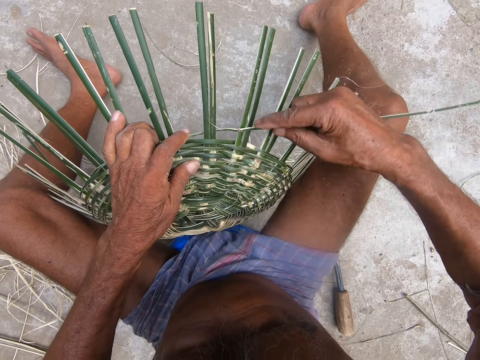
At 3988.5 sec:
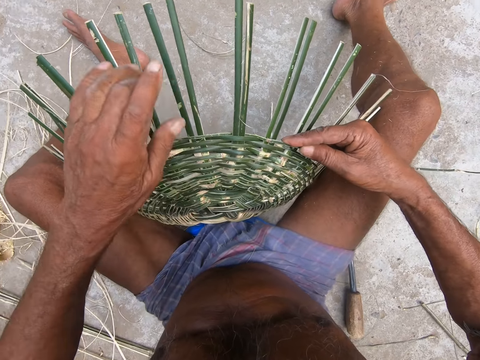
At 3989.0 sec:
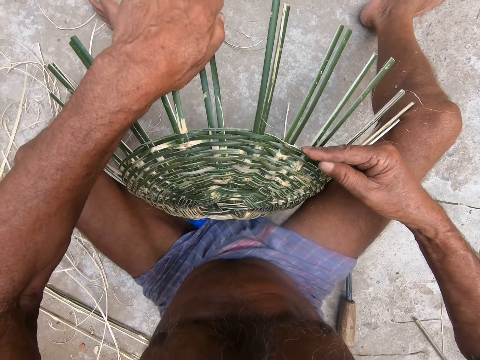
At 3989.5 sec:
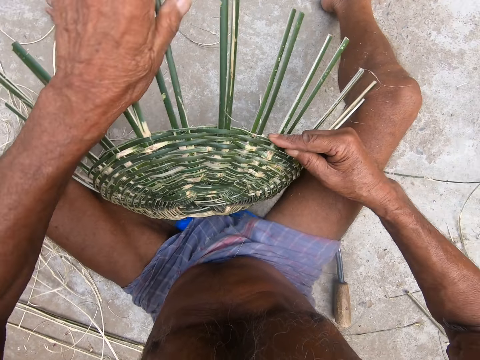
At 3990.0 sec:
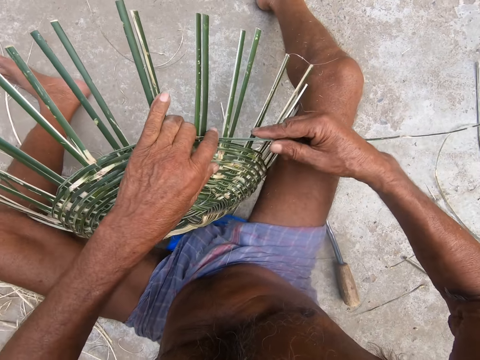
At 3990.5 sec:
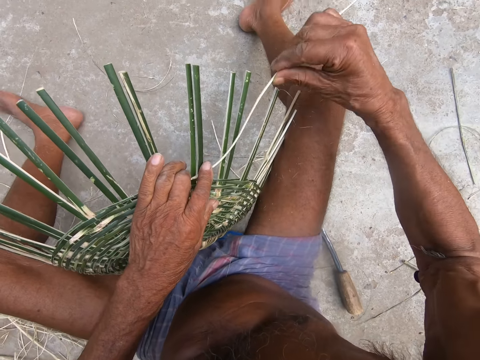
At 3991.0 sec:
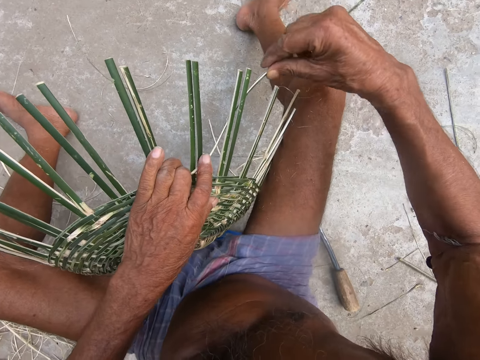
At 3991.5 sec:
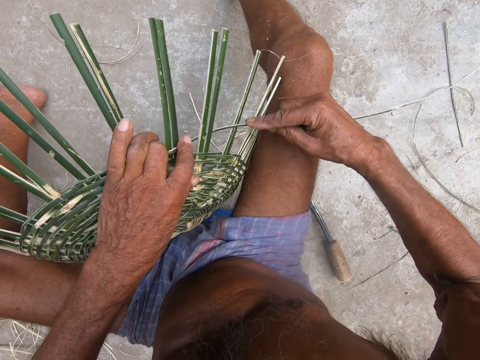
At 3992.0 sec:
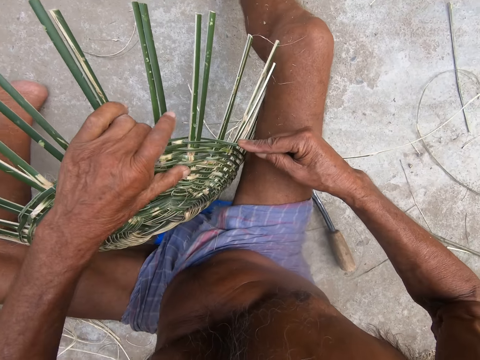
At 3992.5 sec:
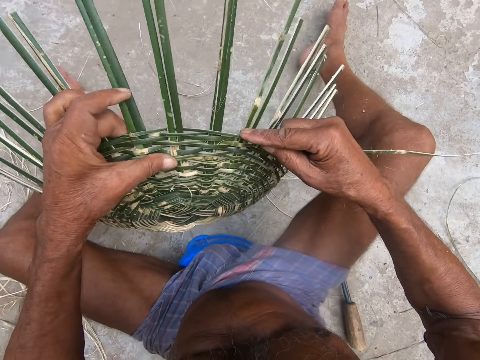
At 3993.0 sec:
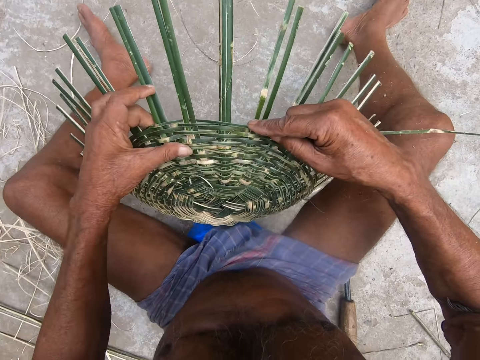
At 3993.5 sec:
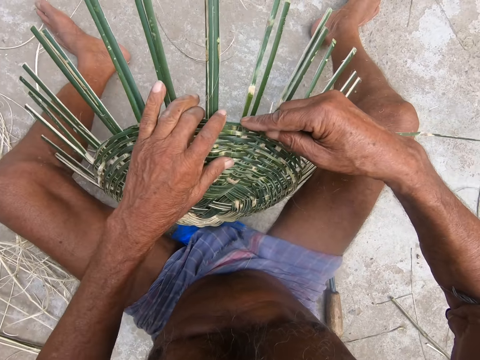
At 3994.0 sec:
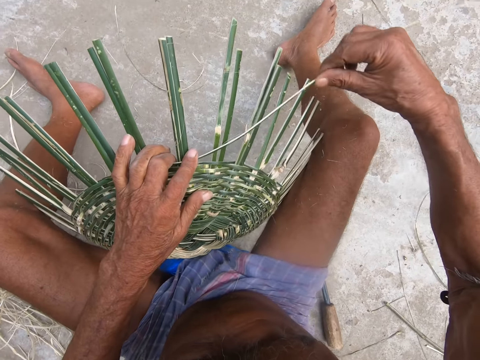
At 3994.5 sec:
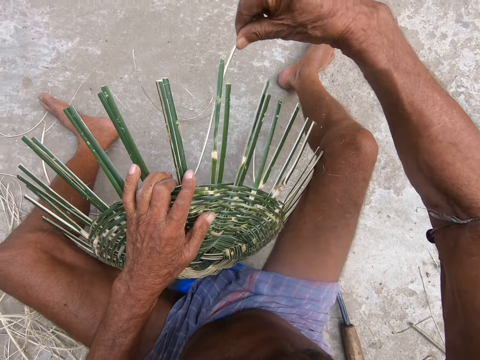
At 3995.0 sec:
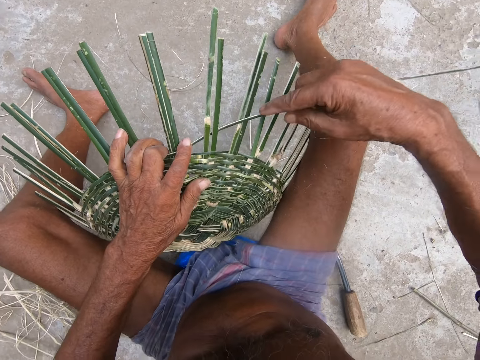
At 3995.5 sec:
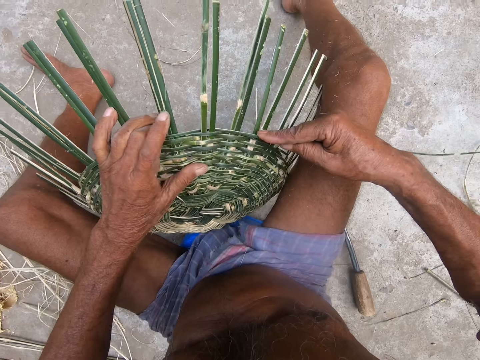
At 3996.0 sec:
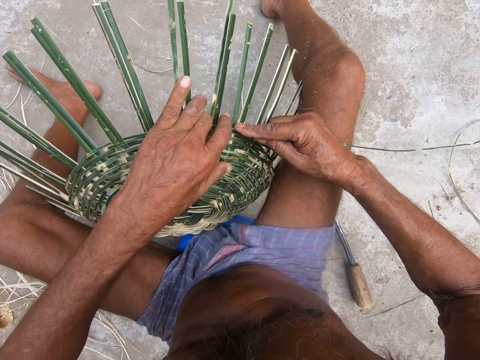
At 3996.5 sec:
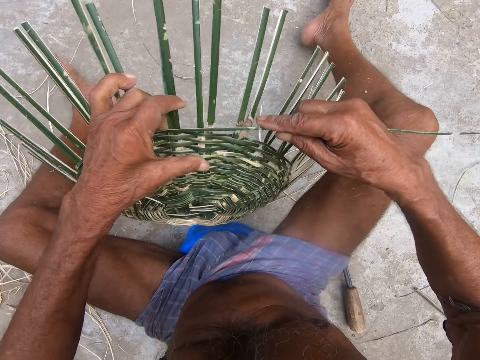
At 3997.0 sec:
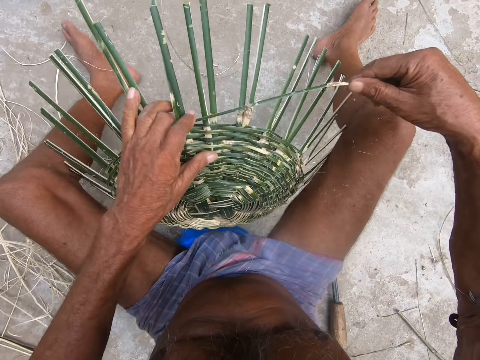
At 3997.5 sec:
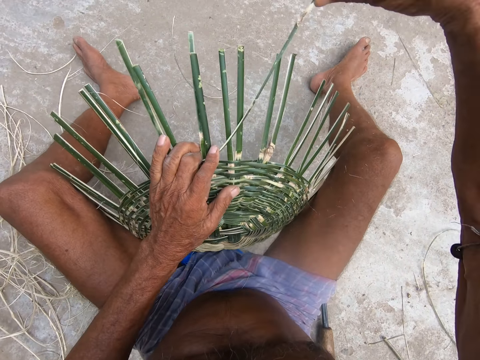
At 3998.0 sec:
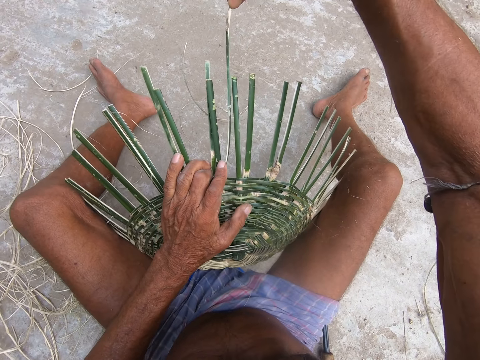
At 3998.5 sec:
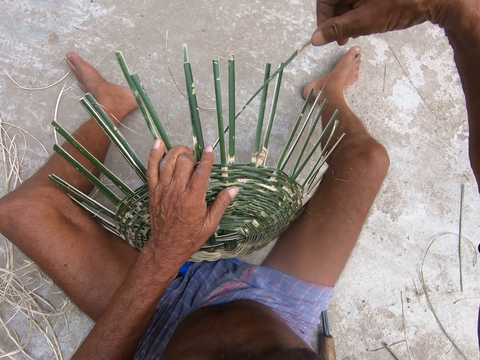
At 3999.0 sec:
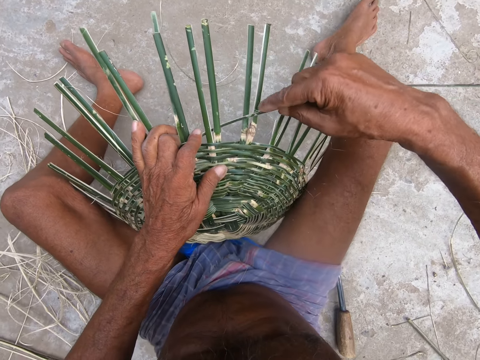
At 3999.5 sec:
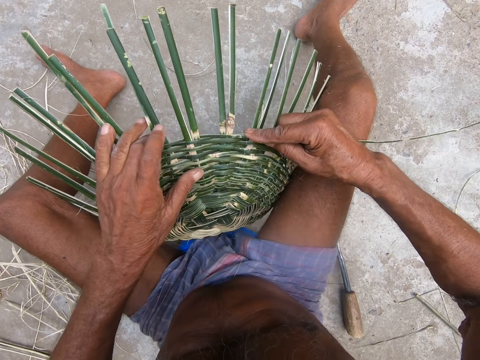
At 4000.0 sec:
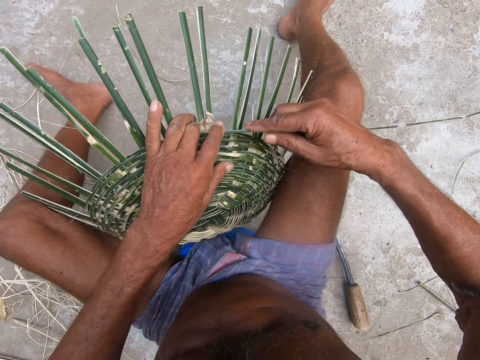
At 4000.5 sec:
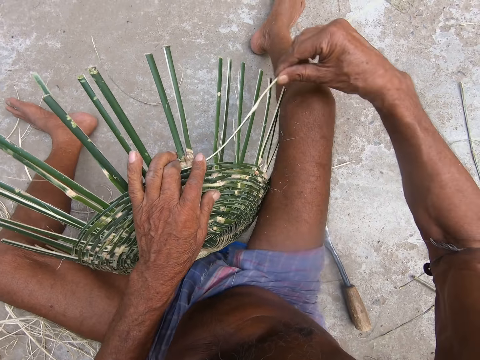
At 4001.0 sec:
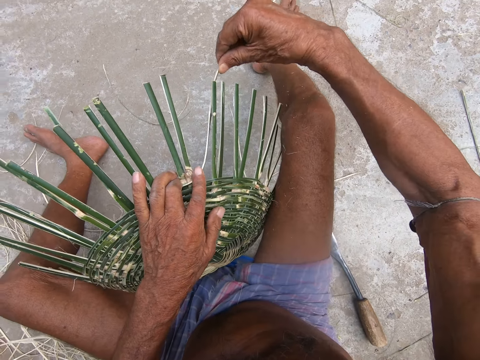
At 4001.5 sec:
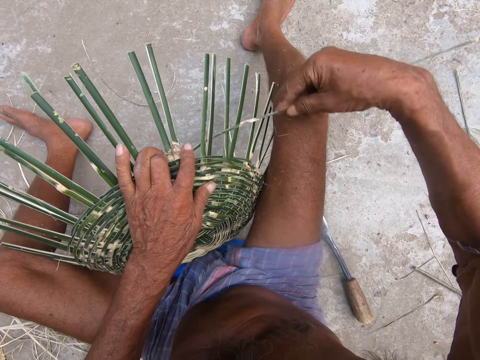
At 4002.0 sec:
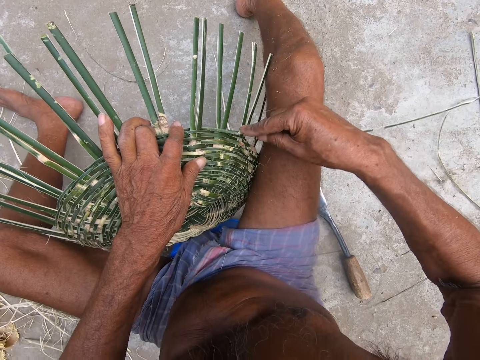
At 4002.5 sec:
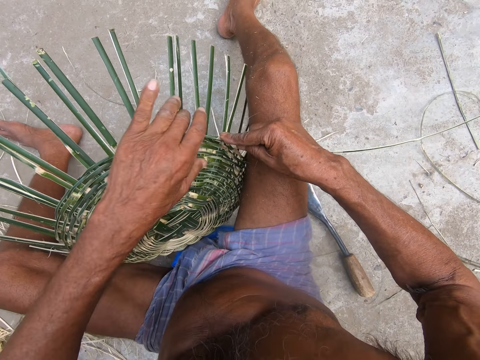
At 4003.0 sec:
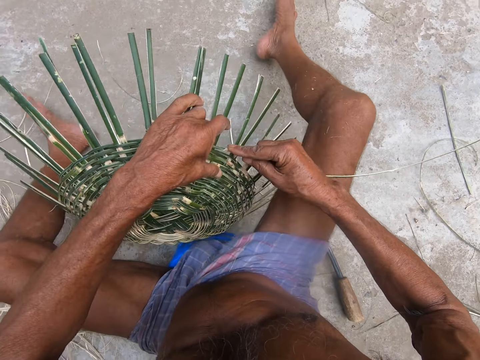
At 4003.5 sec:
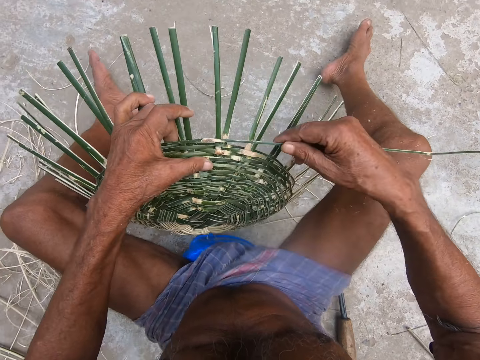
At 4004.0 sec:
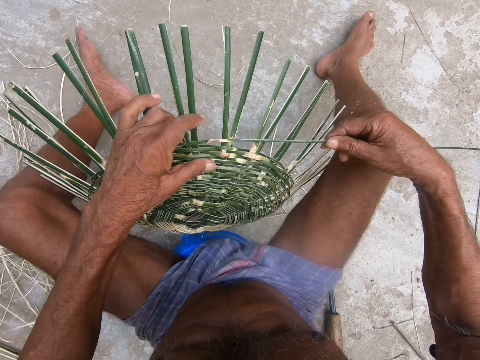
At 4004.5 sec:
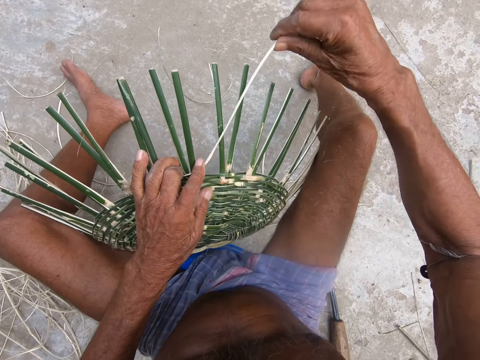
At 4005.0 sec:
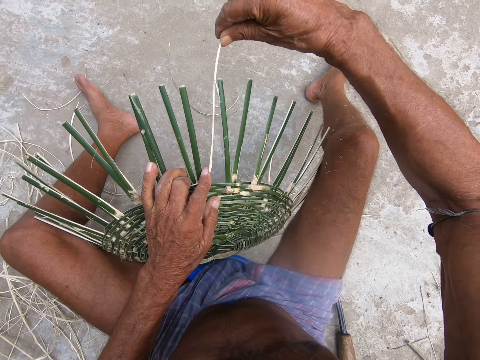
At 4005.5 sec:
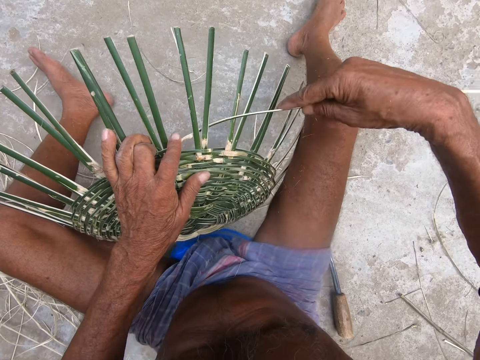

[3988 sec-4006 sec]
The camera wearer fixes a sisal and pushes the sisal. They fix a sisal. They rotate the basket. They tighten the sisal. They rotate the basket. They tighten the sisal. They hold the basket. They fix a sisal. They rotate the basket.

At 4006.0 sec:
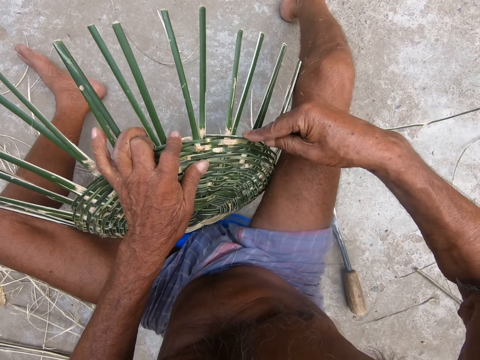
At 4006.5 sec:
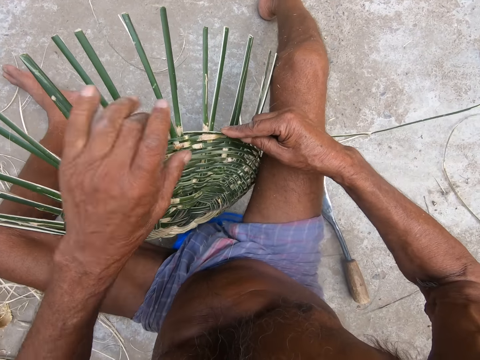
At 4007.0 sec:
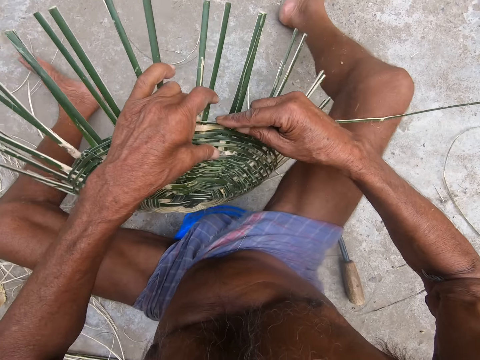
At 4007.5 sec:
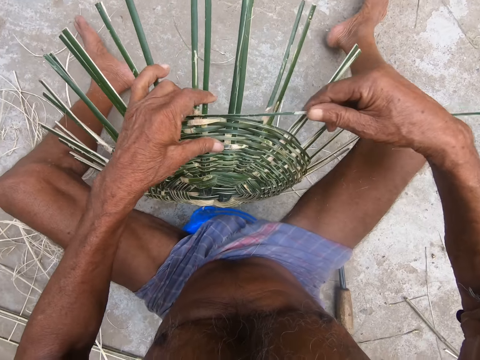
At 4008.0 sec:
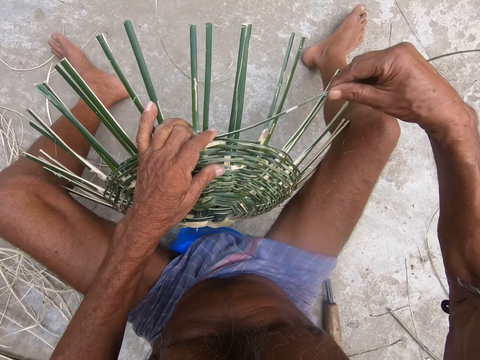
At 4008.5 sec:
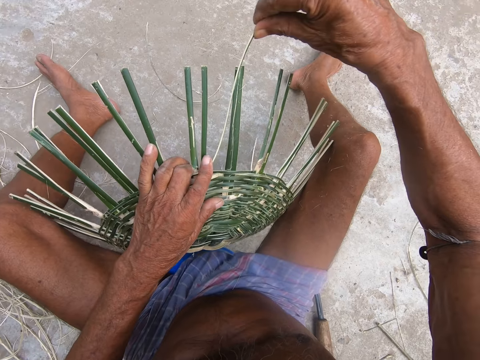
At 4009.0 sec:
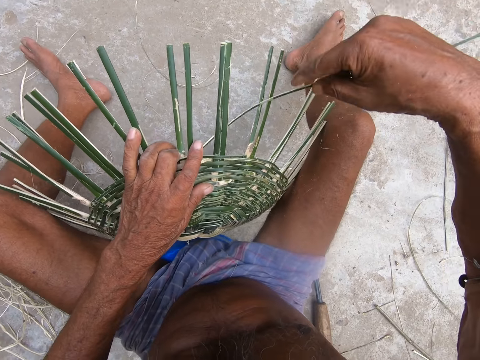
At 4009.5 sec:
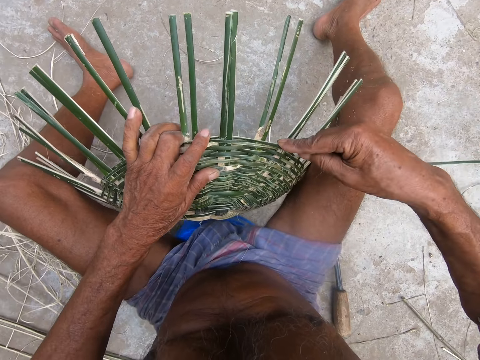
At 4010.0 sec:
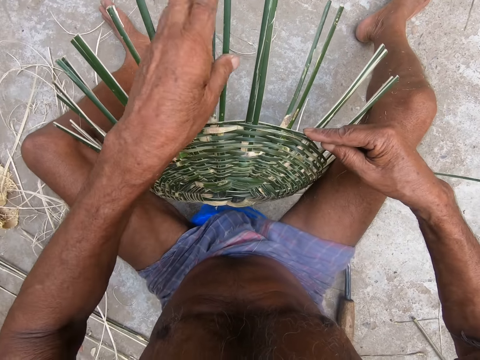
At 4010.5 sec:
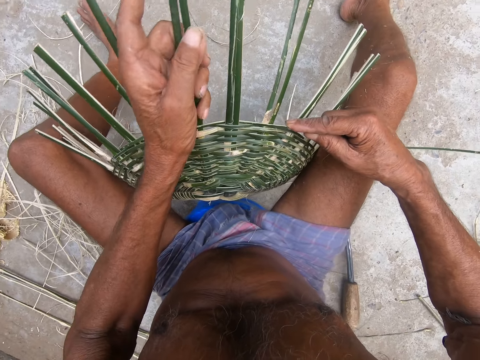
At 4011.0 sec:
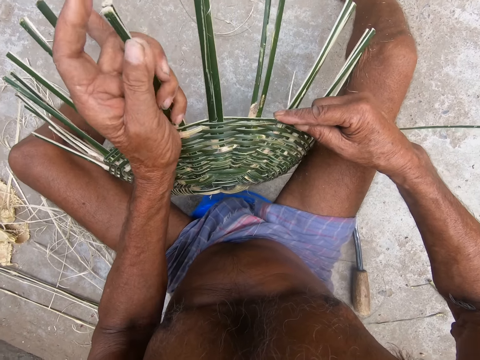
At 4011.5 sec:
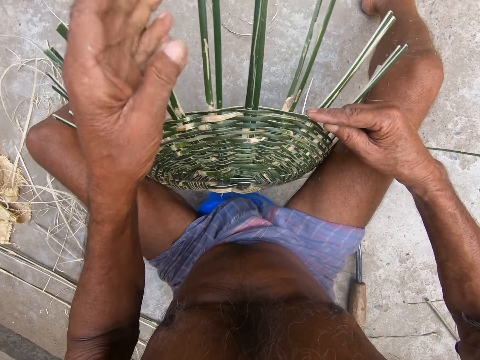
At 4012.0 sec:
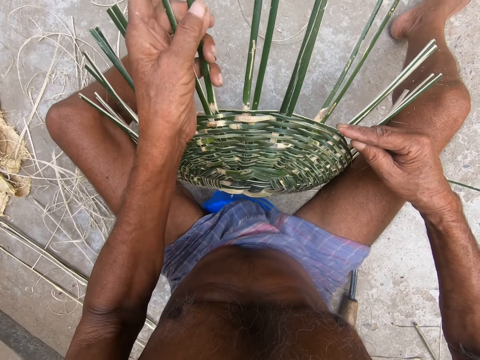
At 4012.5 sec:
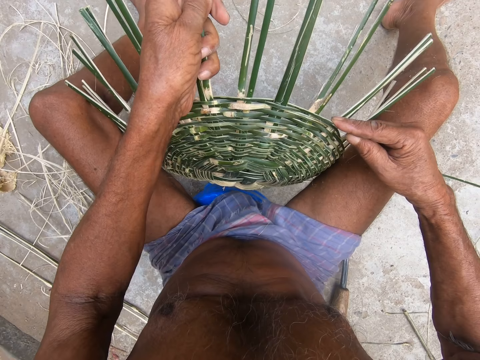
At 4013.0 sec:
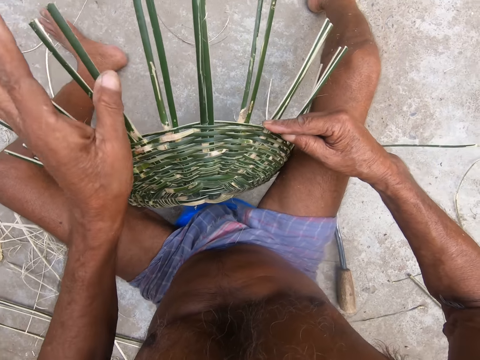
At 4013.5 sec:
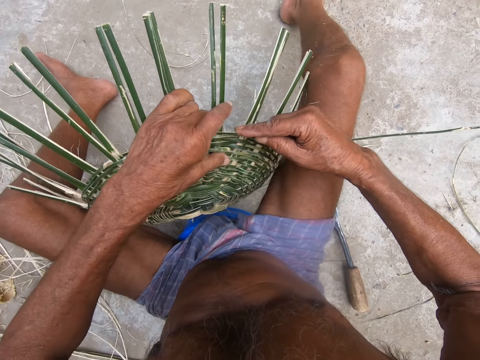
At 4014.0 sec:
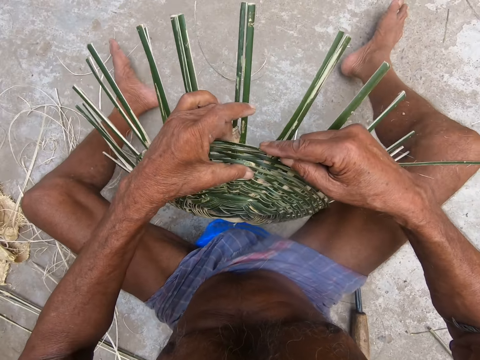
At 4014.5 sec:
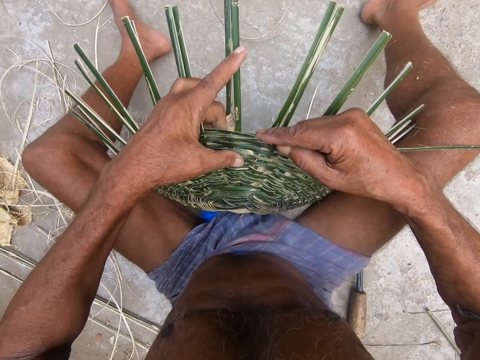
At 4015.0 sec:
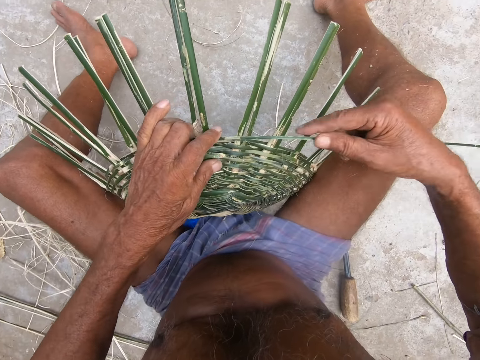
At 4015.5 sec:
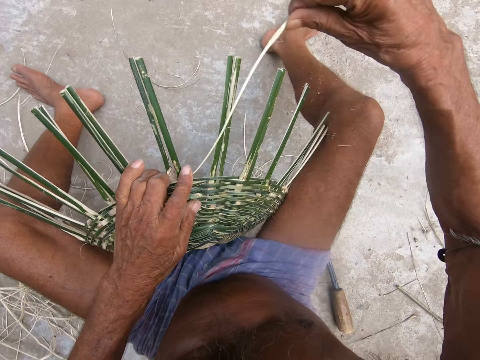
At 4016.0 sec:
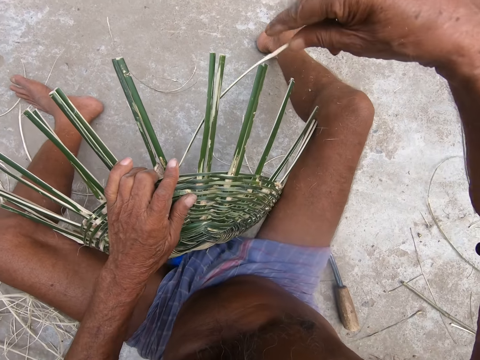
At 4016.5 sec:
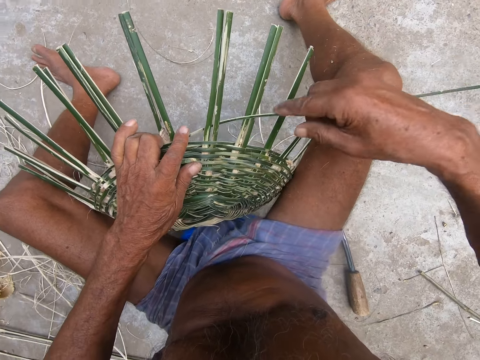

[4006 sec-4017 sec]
The camera wearer fixes a sisal. They rotate the basket. They hold the sisal and pull the sisal. They rotate the basket.
